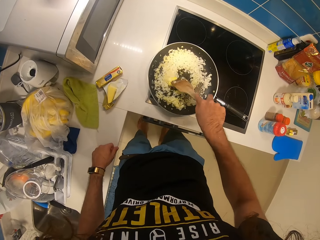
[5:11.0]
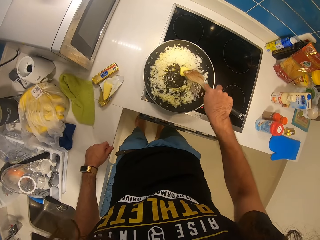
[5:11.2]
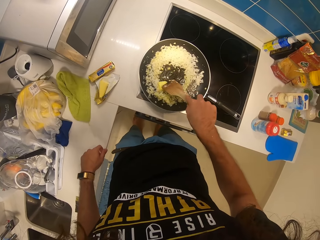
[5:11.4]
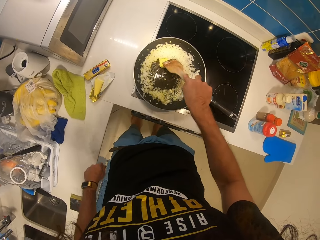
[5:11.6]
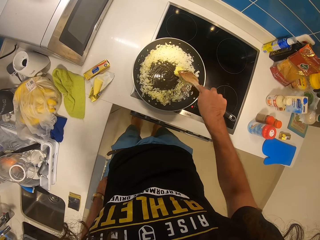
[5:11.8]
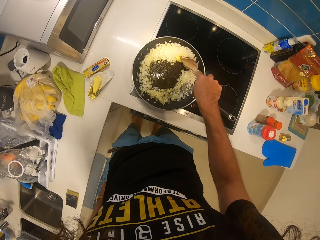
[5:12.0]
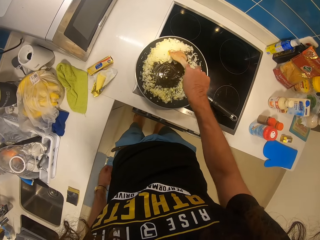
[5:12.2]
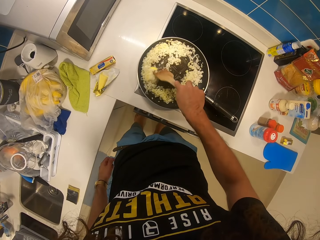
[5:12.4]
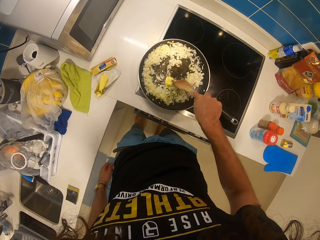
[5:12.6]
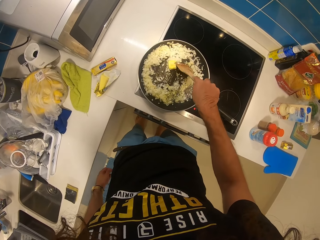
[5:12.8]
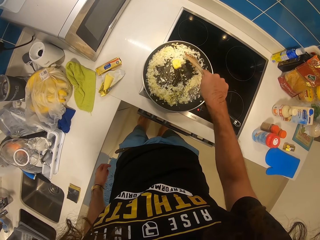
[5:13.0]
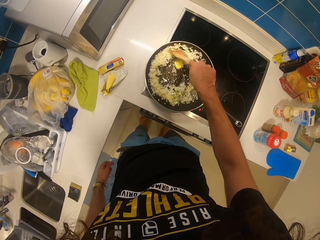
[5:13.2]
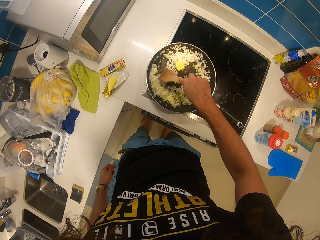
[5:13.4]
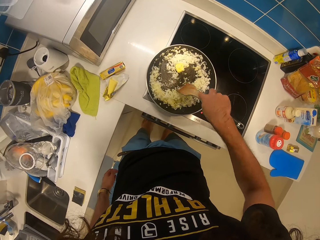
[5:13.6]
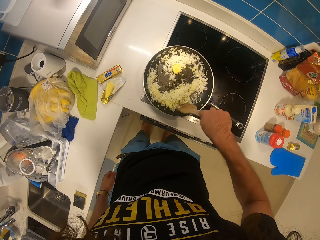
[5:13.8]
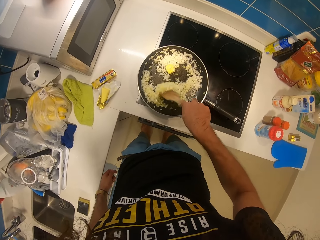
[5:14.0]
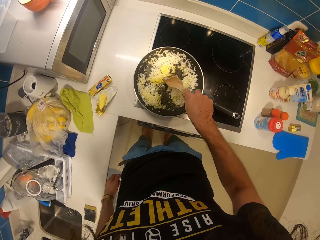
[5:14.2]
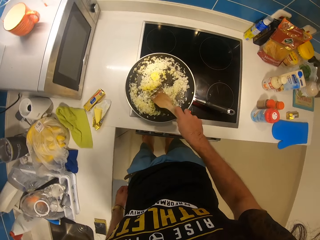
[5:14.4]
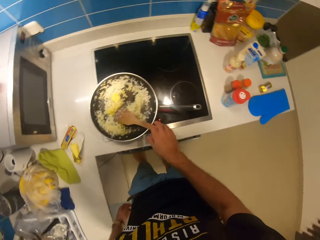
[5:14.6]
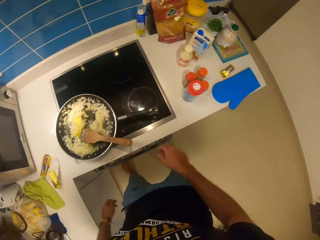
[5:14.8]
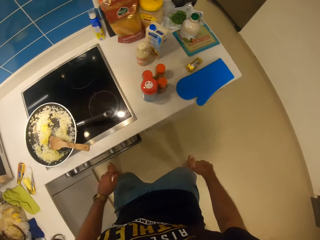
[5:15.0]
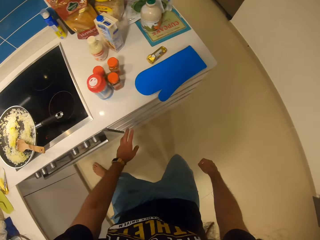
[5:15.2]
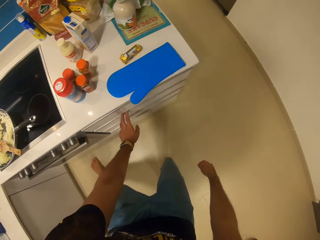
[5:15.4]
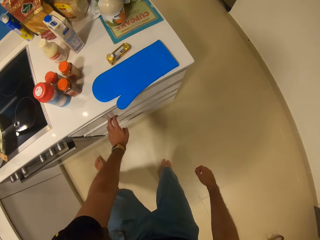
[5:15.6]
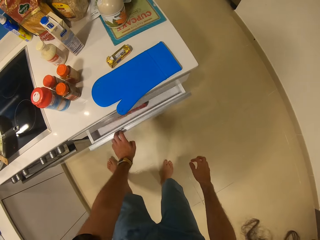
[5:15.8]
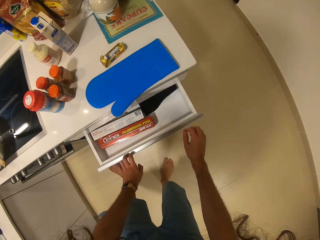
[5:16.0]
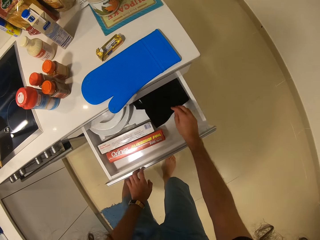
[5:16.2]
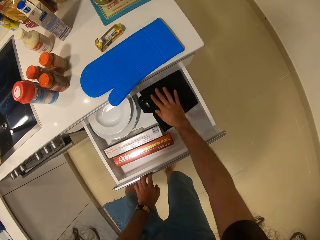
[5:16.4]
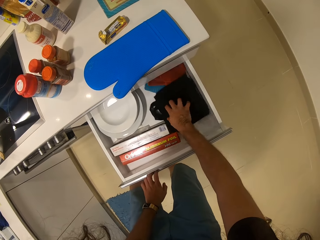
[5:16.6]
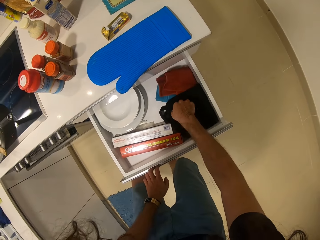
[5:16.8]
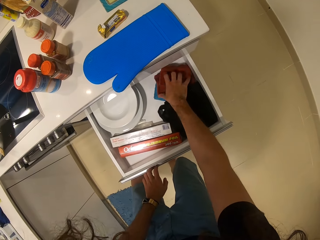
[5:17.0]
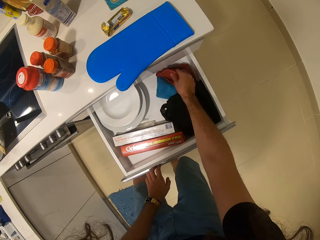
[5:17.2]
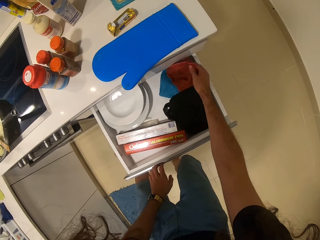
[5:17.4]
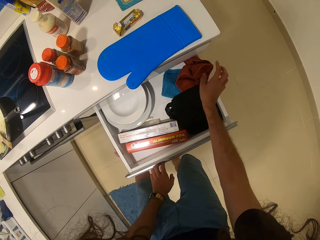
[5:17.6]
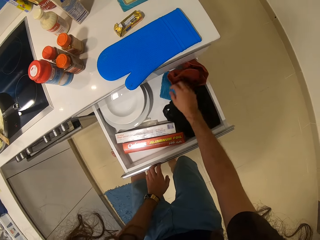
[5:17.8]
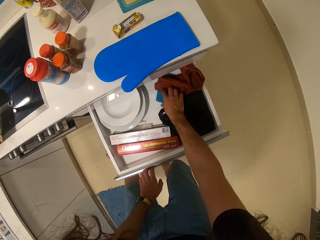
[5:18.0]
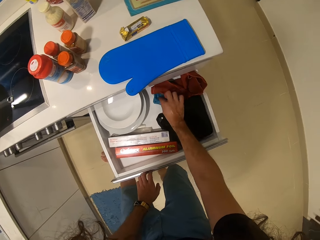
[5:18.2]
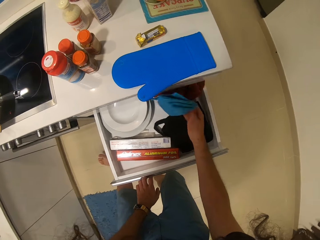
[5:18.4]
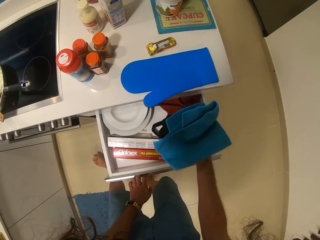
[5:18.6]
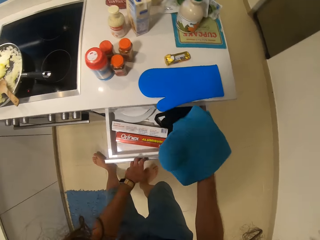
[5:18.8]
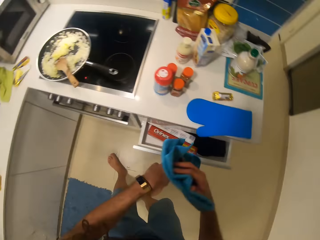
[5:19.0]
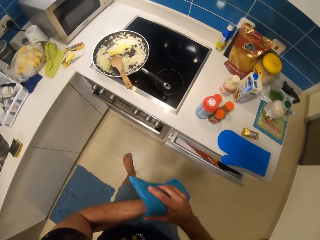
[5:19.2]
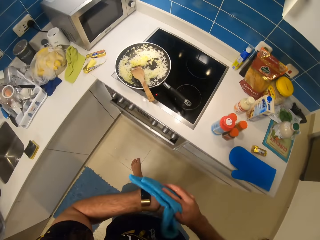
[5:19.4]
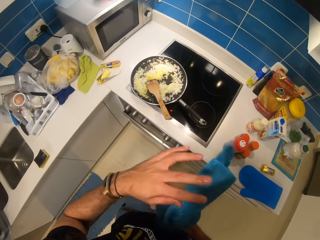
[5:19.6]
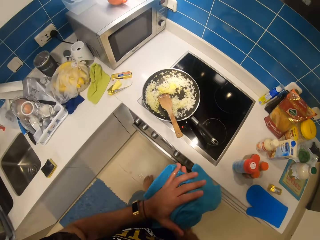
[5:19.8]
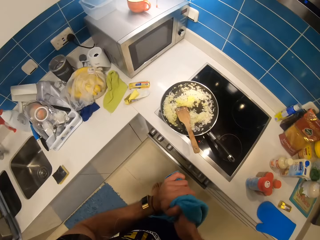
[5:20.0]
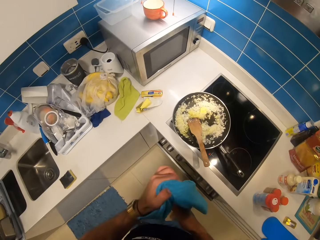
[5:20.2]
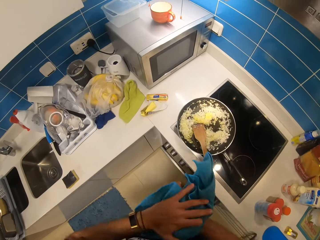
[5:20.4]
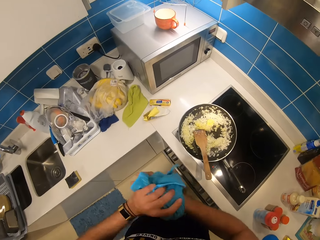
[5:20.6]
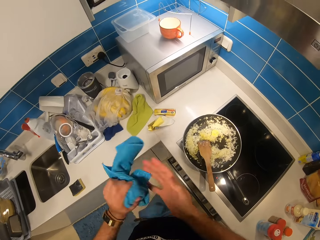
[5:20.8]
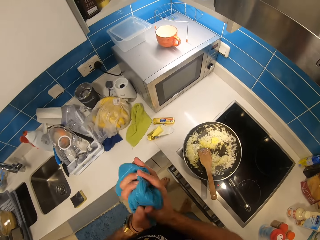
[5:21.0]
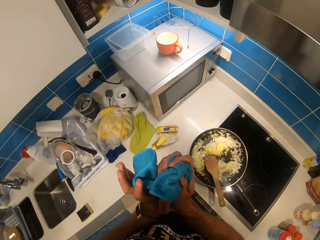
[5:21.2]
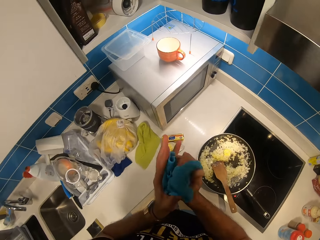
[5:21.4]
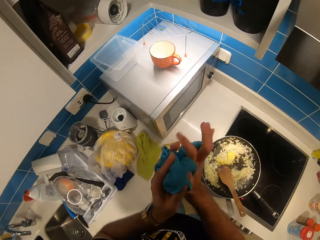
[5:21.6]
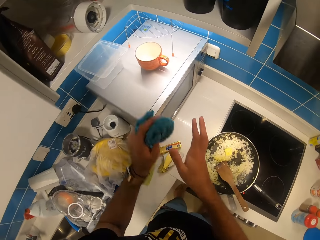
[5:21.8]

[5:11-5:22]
The camera wearer stirs the rice in the frying pan. He drops the wooden spoon, moves towards the countertop and opens the drawer. He pushes a kitchen towel and picks up the kitchen towel. He closes the drawer. He mops his hands with the kitchen towel.

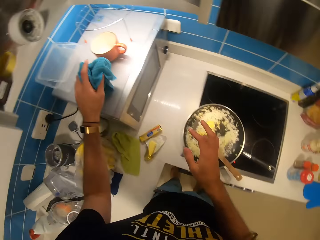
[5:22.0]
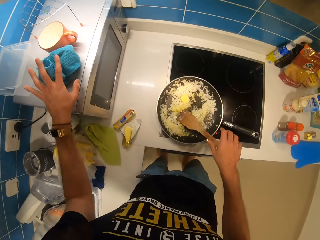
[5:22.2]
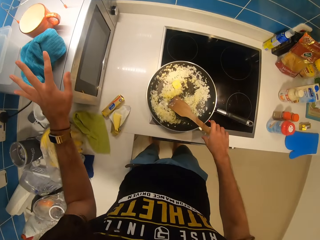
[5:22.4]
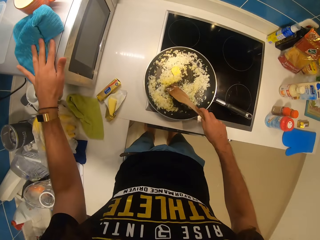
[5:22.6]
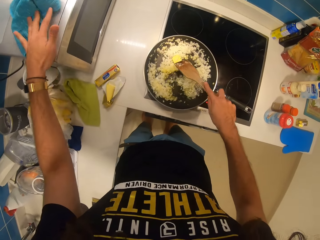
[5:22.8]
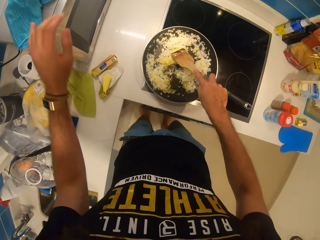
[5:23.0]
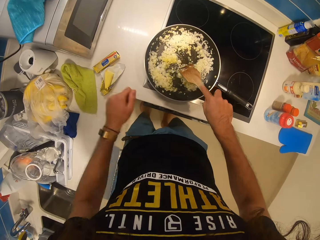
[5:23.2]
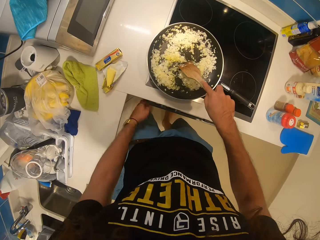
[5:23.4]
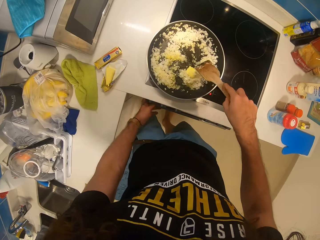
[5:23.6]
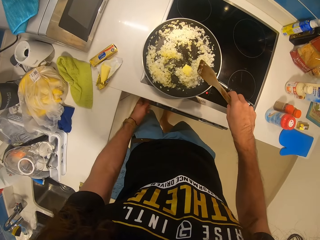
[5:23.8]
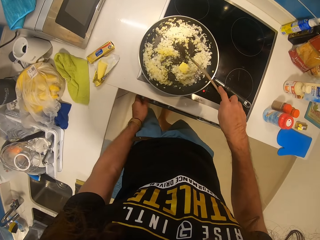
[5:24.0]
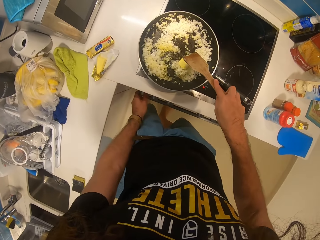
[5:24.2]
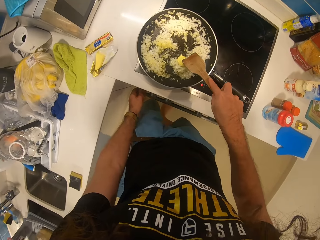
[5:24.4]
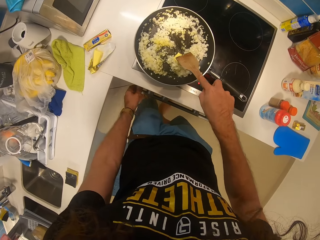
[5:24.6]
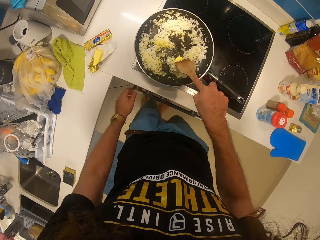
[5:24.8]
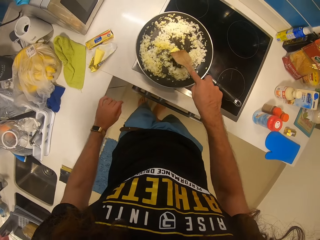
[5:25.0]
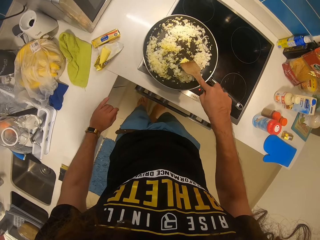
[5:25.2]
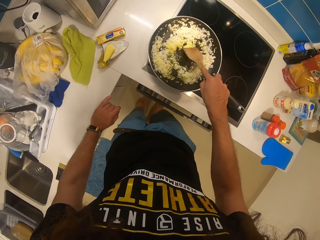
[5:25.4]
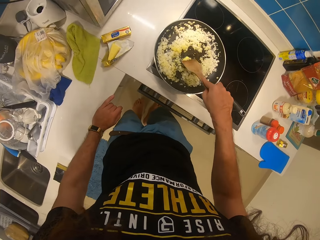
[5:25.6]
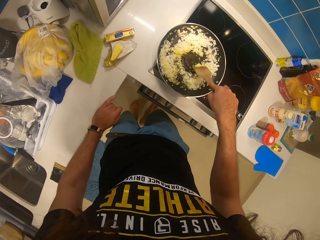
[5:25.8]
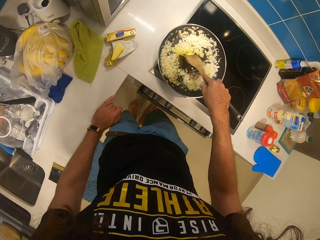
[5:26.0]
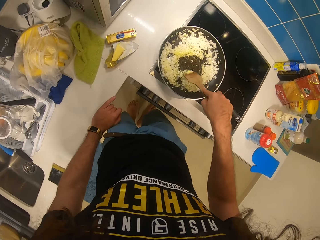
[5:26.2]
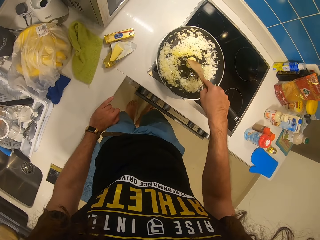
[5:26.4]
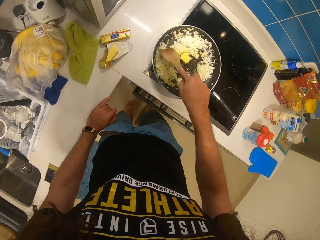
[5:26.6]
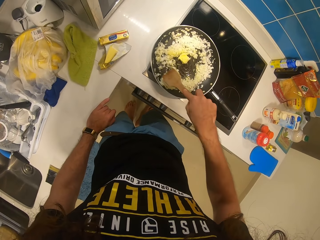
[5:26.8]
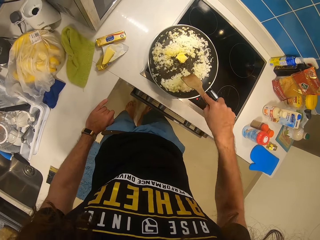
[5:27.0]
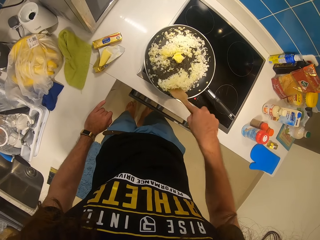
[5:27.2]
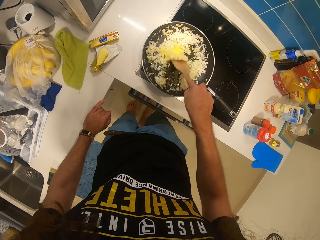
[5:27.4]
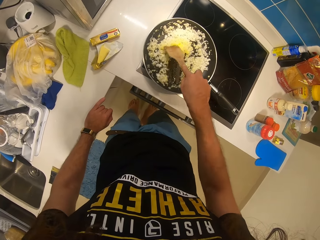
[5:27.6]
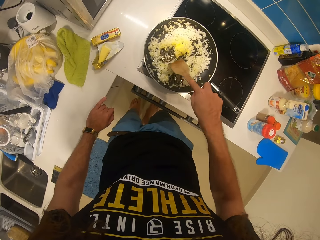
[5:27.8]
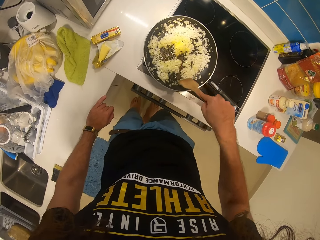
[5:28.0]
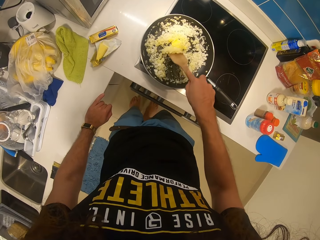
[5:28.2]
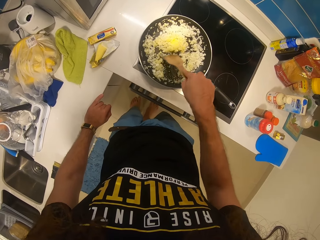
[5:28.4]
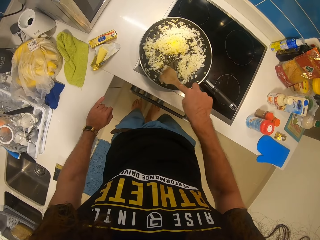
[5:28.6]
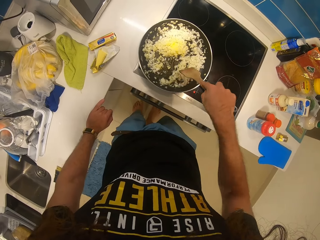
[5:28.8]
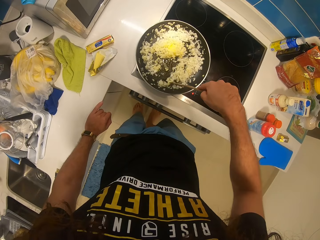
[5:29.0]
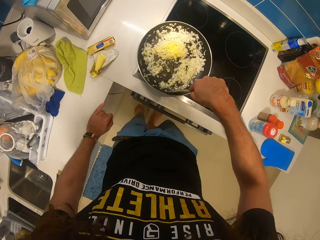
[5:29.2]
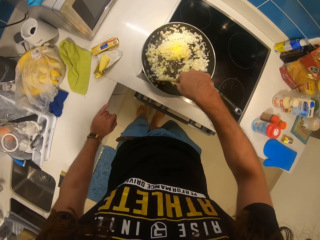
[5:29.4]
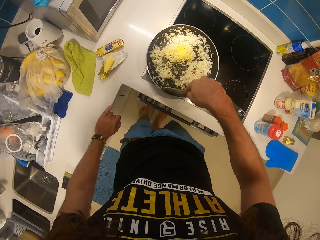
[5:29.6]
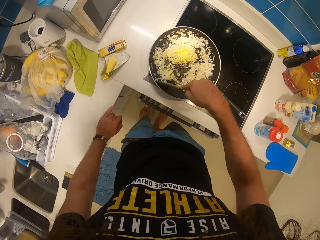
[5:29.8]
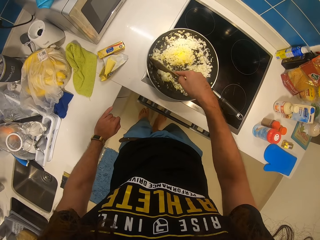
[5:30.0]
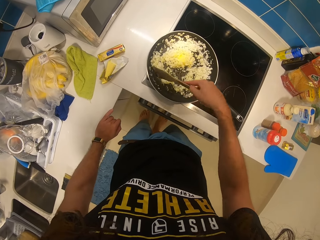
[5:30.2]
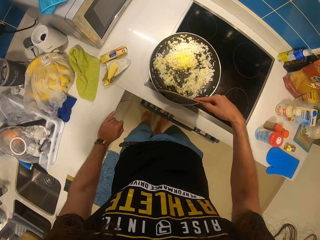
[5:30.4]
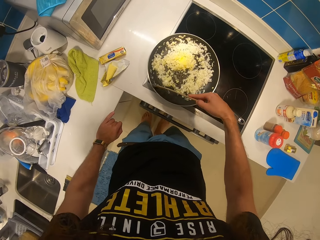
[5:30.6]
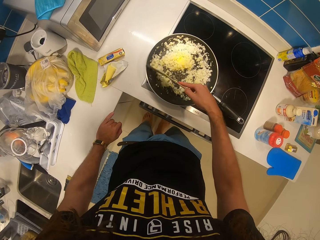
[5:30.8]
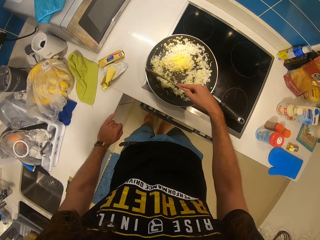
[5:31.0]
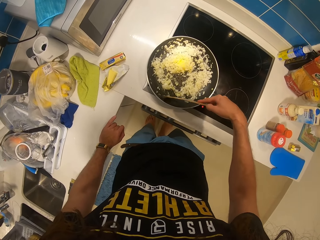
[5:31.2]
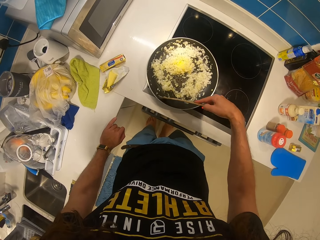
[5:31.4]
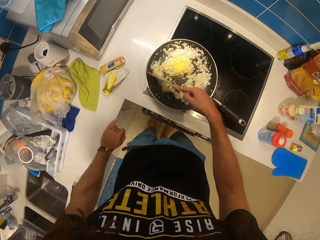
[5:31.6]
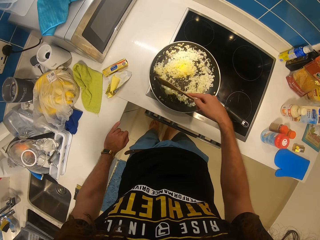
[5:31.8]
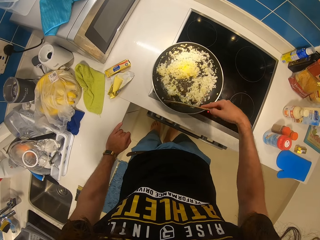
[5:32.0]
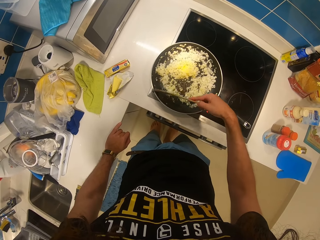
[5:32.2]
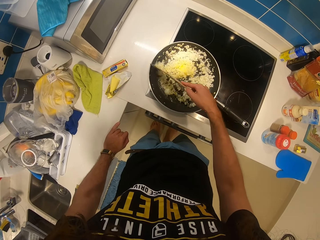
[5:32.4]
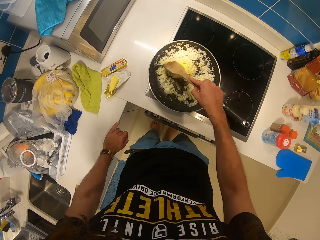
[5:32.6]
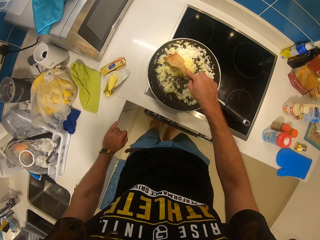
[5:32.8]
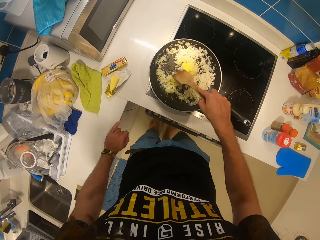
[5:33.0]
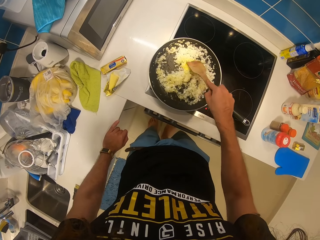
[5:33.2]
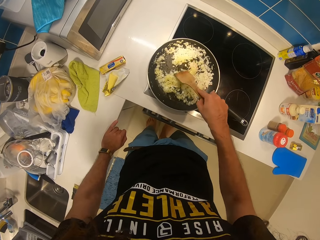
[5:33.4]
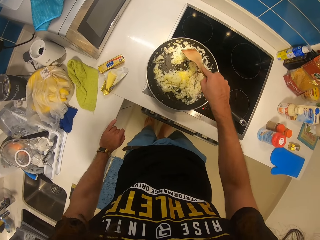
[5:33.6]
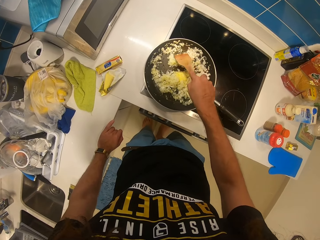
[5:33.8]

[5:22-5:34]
The camera wearer places the towel on the microwave with the left hand. They continue to stir the rice with the right hand. They hold the cooking stick with the right hand and withdraw the left hand from the microwave. They raise a hand towards the stove, switch the stove with the left hand, withdraw the left hand from the stove, grab the countertop with the left hand and stir the food with the right hand.
